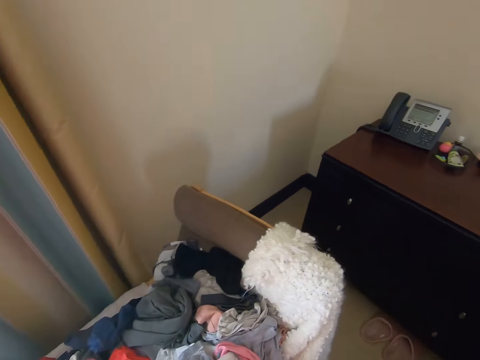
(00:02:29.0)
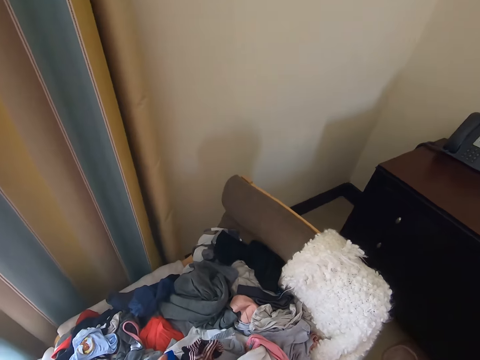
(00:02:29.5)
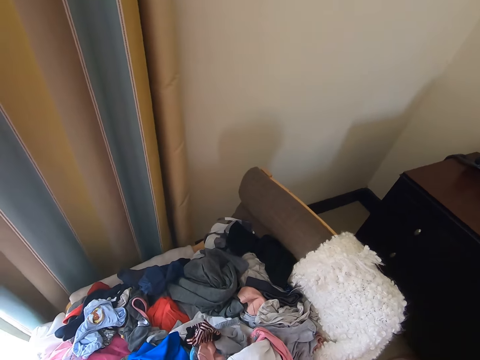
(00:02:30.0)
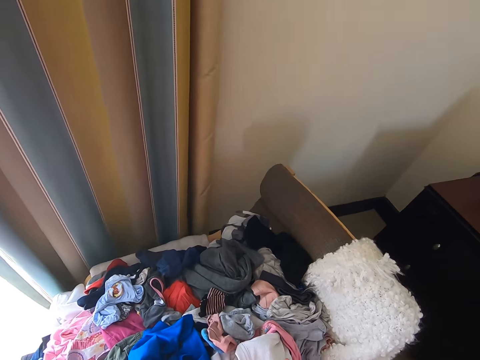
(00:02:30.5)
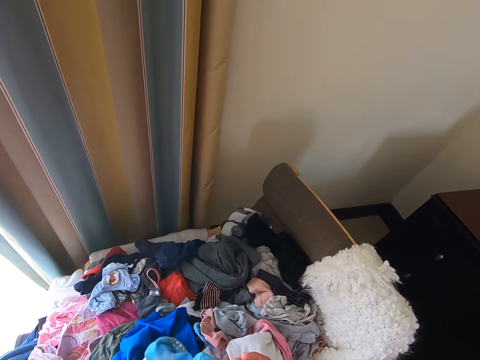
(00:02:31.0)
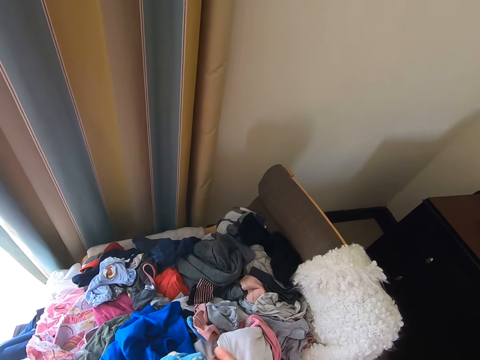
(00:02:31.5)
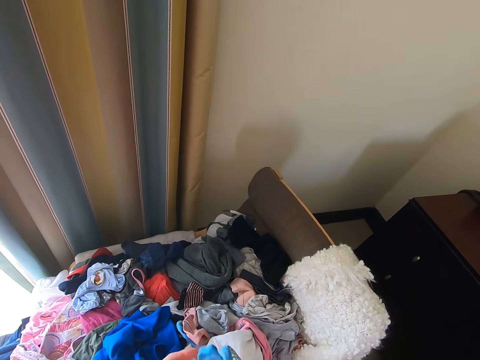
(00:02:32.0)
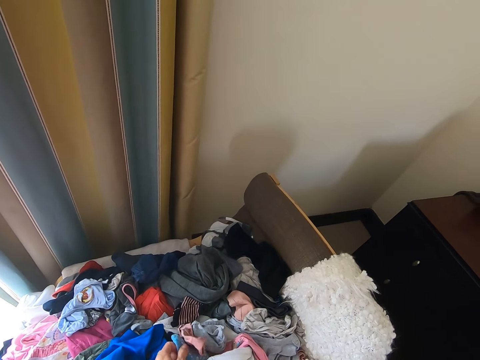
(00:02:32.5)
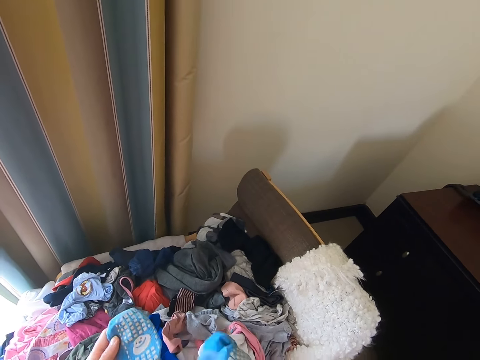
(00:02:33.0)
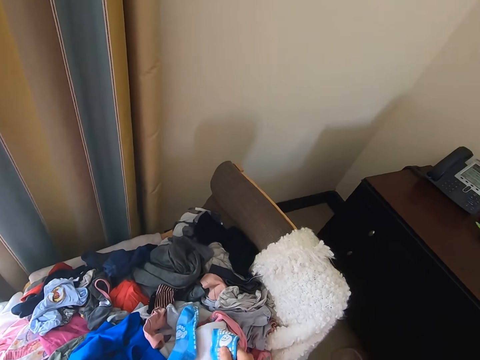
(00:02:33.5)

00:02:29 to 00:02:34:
The camera wearer turns around. They pick up the piece of cloth on the chair.

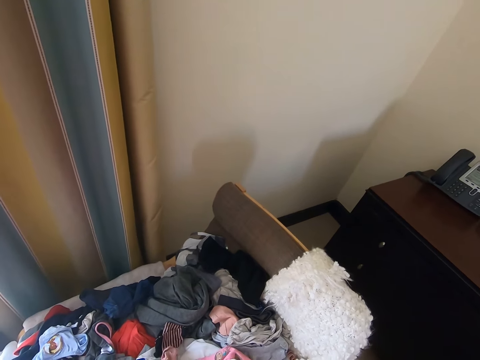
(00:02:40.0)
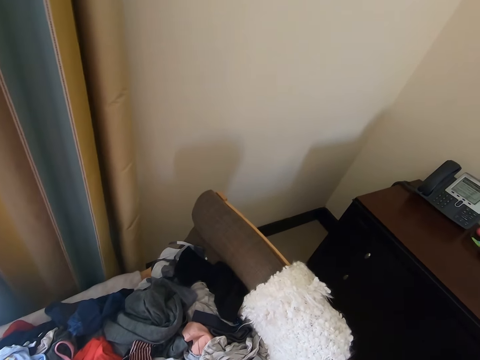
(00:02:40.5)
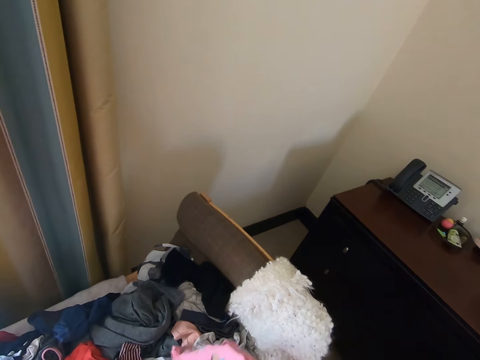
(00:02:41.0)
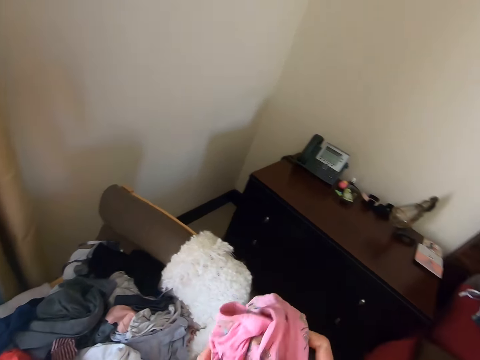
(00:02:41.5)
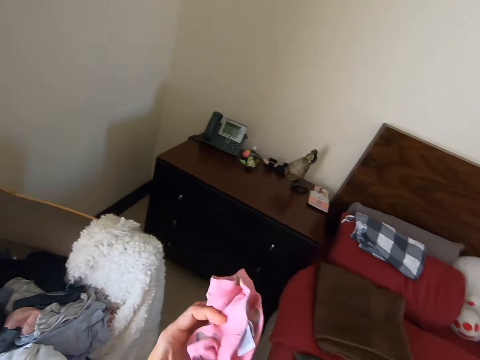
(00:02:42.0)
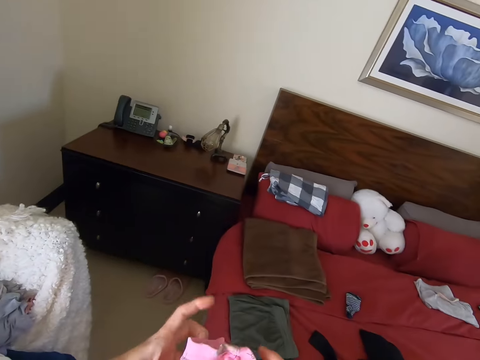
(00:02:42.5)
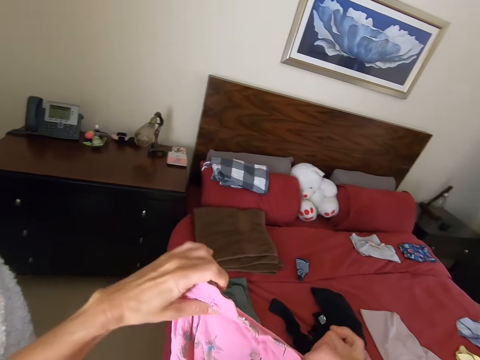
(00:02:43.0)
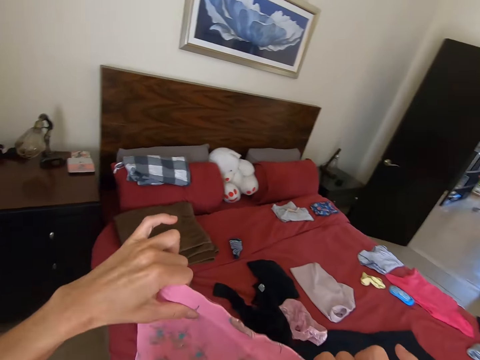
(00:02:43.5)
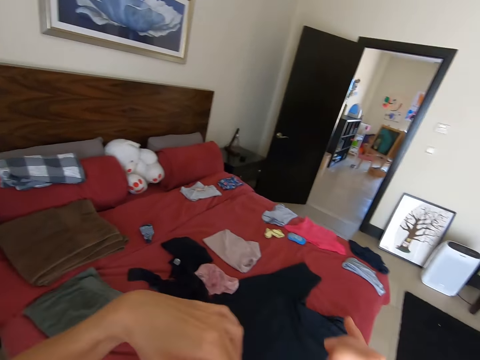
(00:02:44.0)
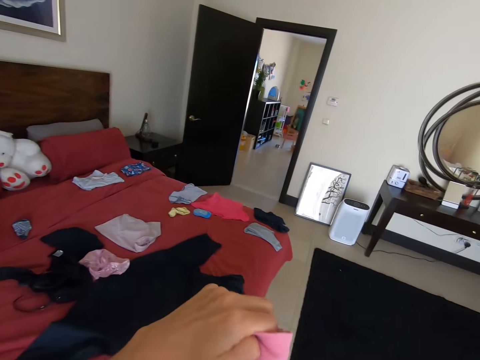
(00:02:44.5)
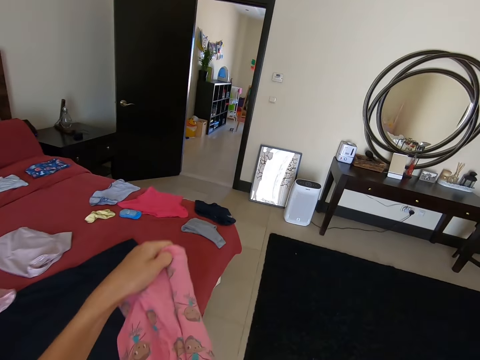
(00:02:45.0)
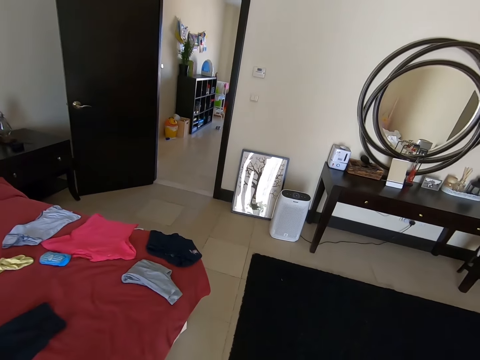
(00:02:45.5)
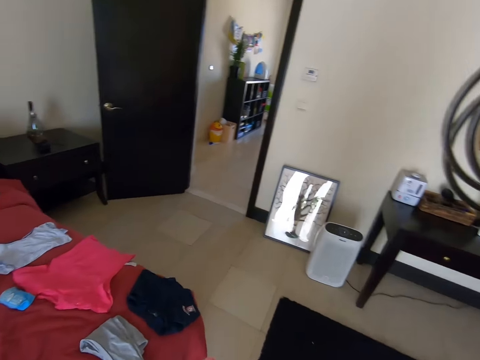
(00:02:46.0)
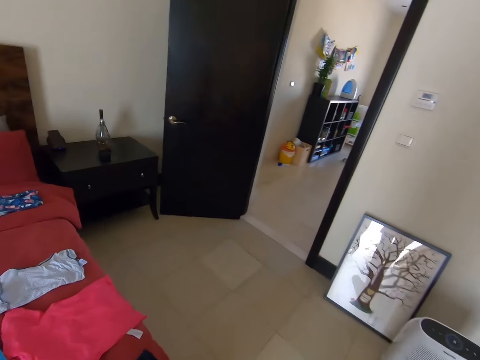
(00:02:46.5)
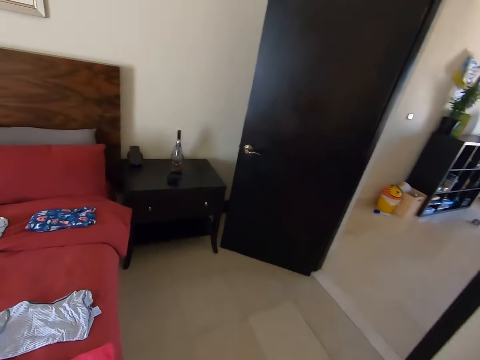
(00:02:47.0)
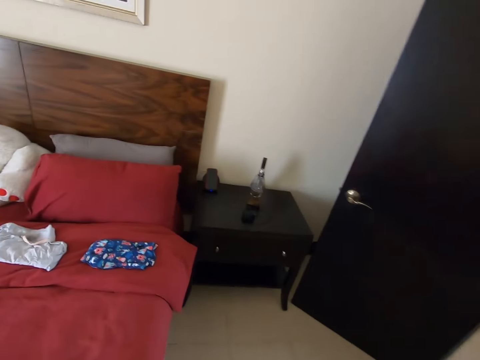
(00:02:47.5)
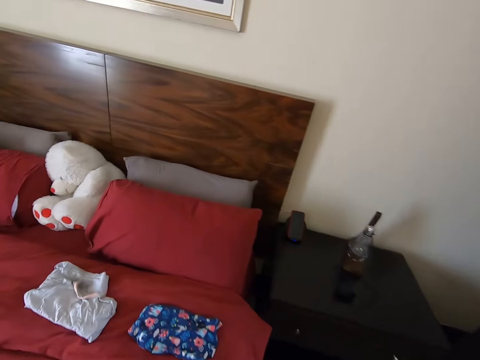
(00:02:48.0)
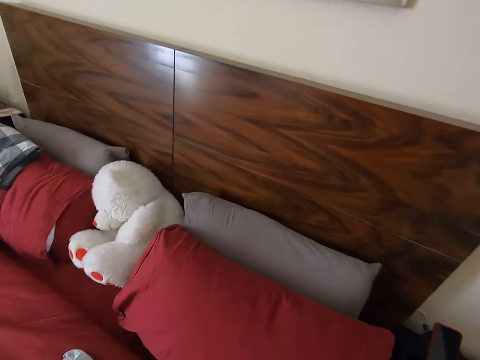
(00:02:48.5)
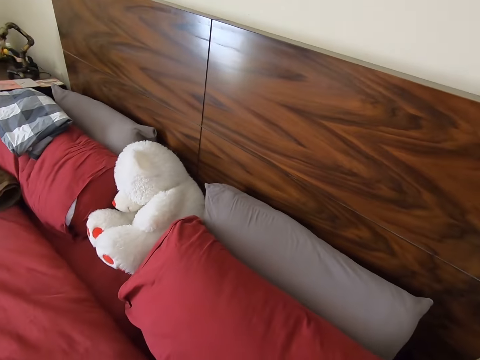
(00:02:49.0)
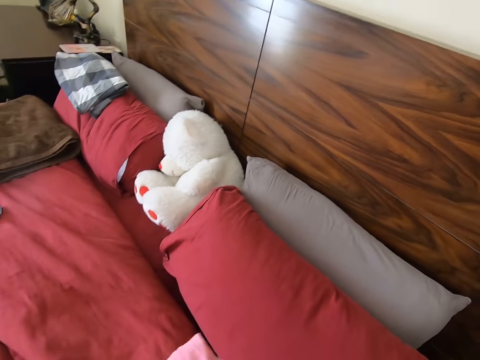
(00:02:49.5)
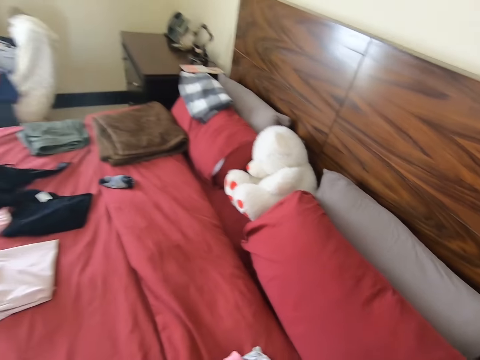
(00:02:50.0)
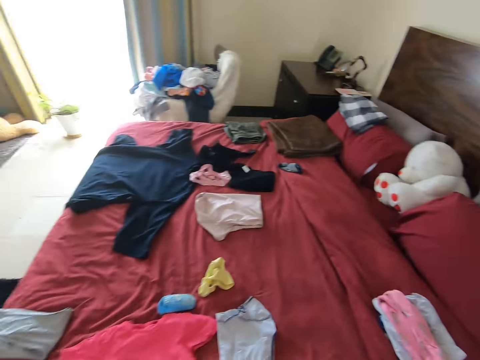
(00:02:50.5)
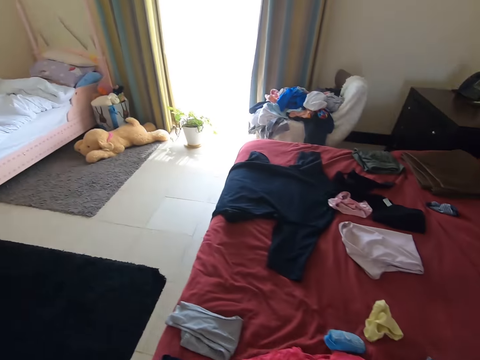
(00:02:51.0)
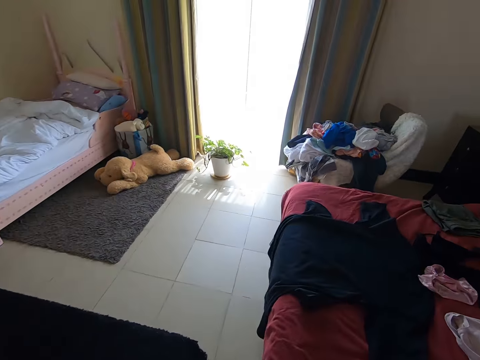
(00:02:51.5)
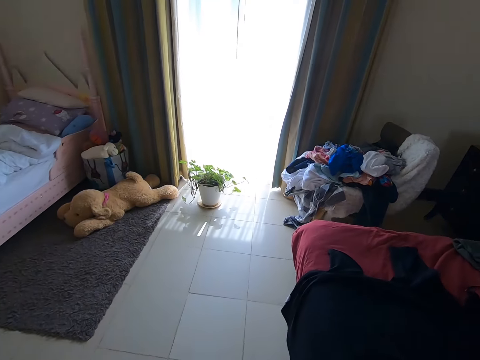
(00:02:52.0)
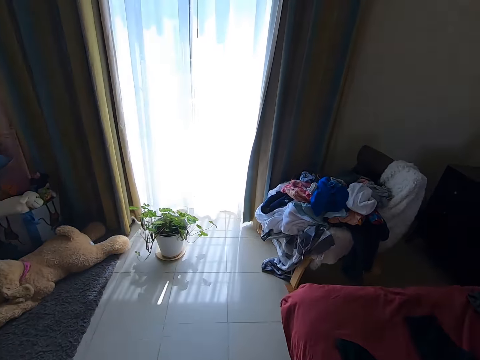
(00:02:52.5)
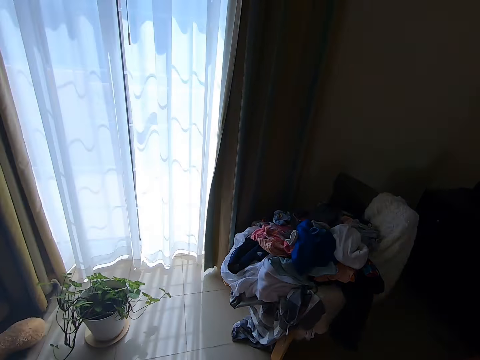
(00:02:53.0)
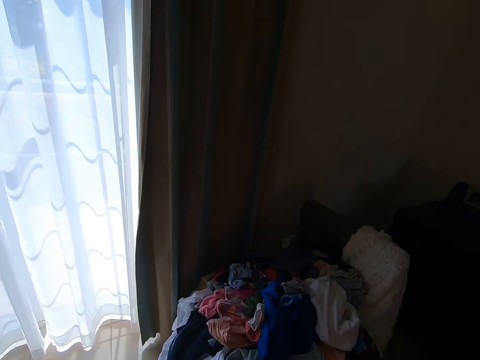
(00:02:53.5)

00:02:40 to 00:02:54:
The camera wearer picks up a cloth on the chair. She turns around. She folds the piece of cloth with her hands. She walks on the floor. She puts the piece of cloth on the bed. She walks on the floor. She turns around.

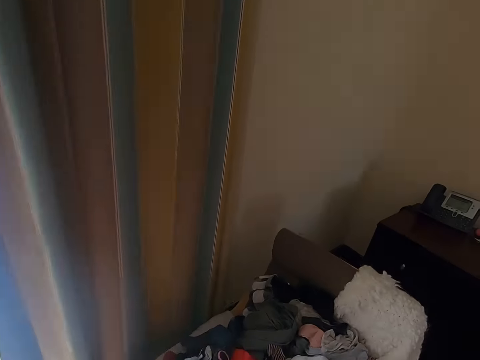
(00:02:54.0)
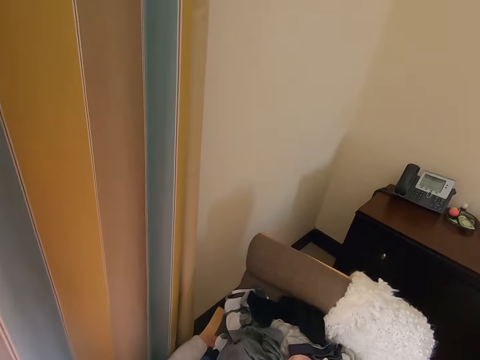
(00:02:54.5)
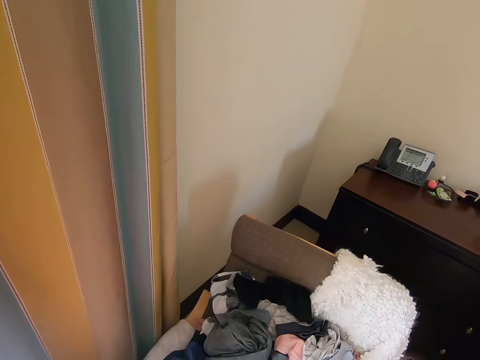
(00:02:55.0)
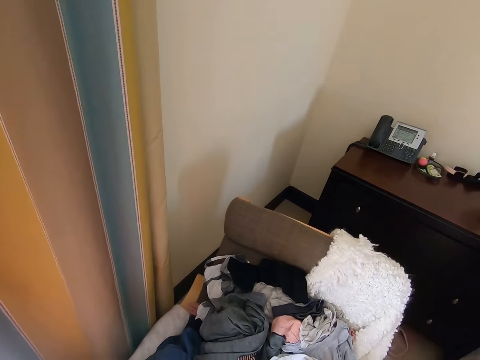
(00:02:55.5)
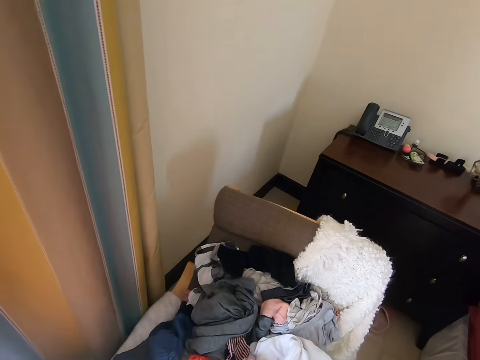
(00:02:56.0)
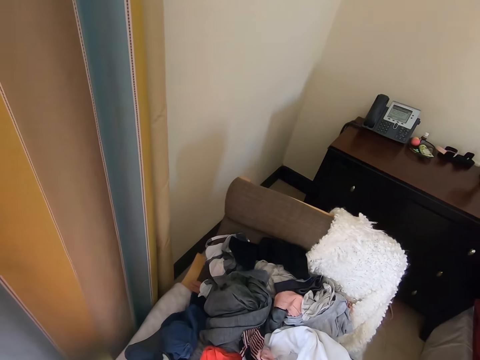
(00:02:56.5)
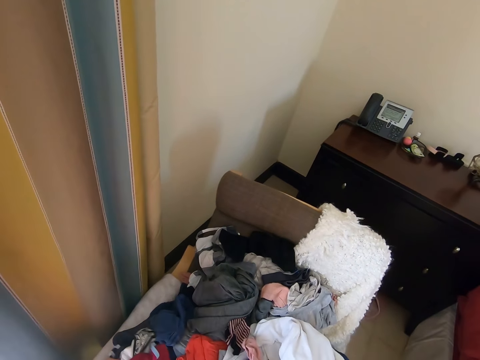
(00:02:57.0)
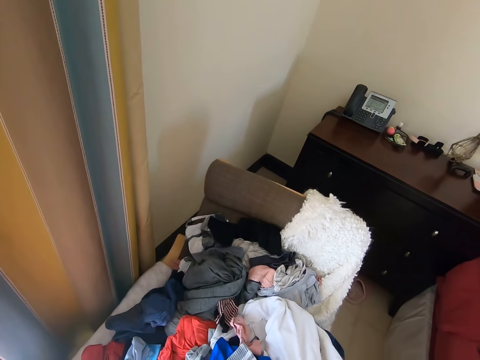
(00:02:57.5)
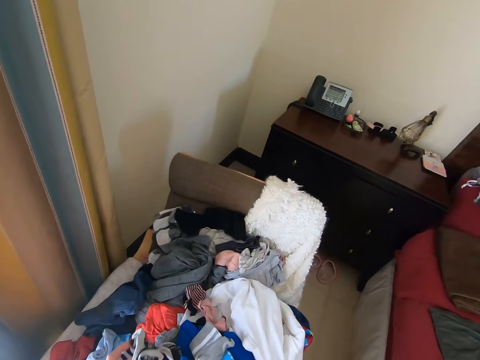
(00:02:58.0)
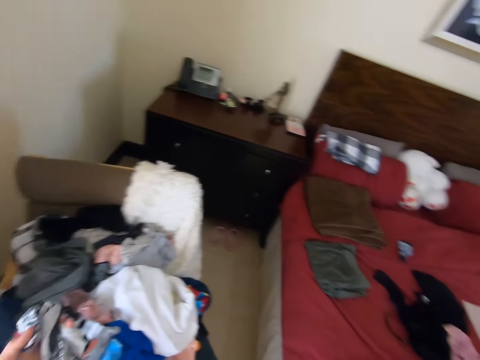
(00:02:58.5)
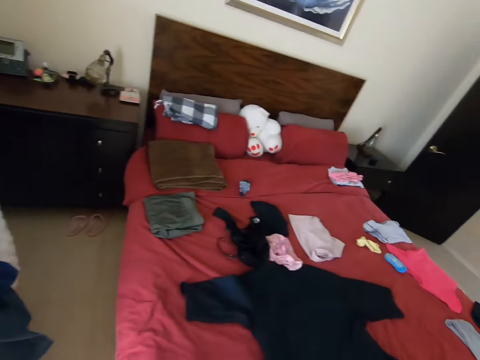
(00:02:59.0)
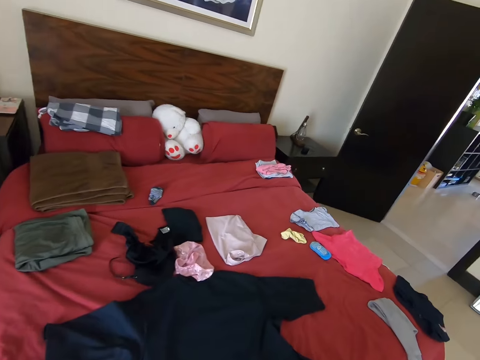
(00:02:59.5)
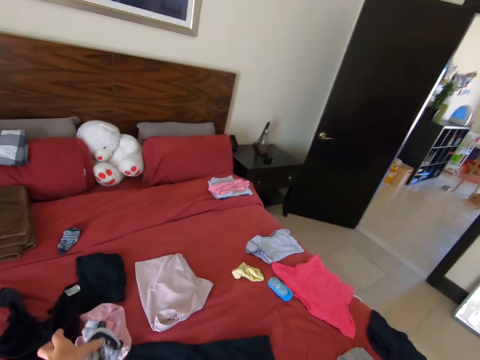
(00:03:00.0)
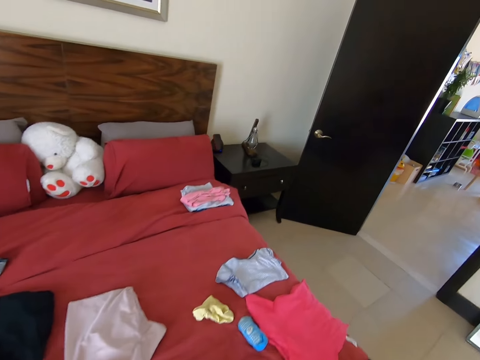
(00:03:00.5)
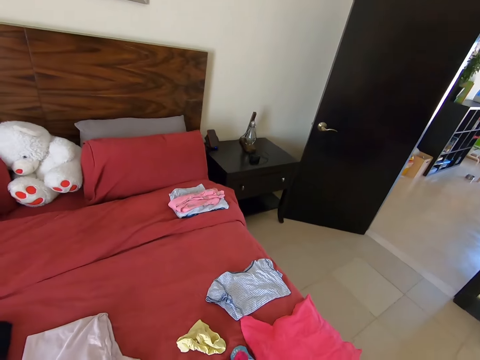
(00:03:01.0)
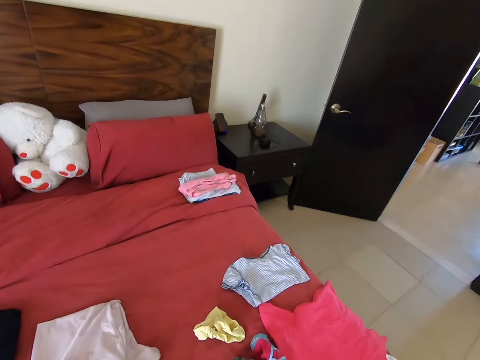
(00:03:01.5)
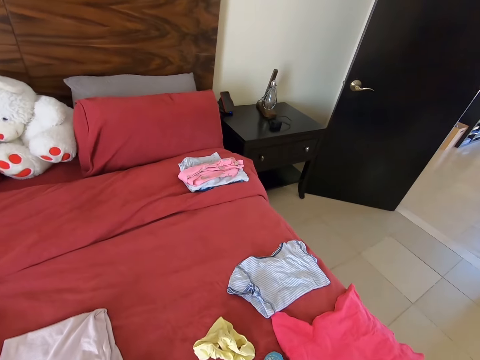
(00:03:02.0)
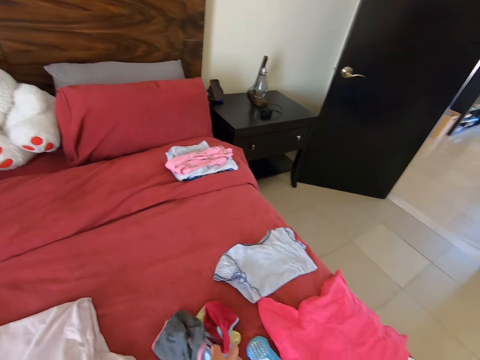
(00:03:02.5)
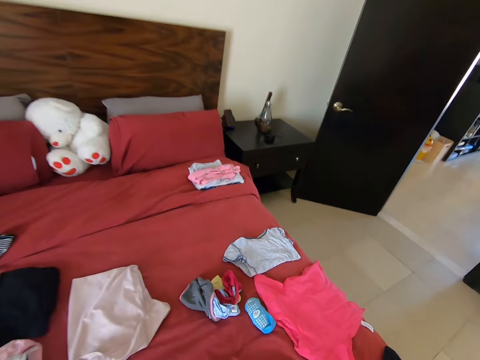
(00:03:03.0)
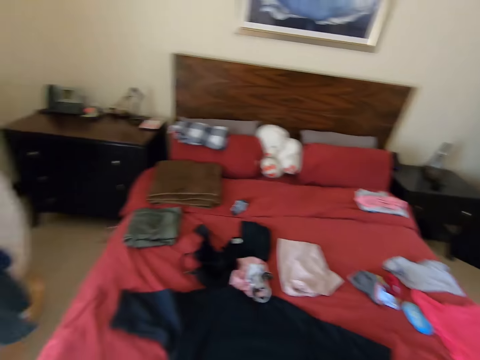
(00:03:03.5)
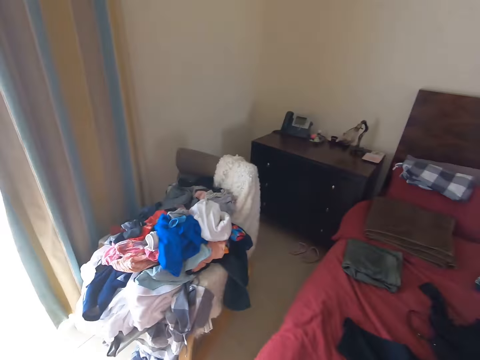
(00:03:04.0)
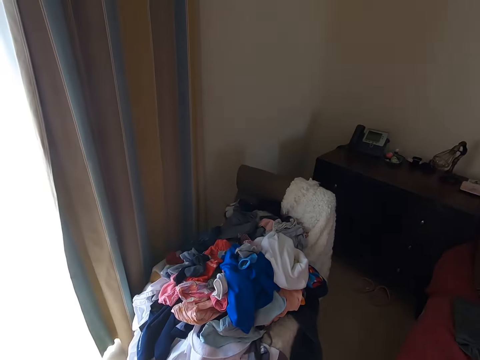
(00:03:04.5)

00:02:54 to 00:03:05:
The camera wearer picks the piece of cloth on the chair. They turn around. They put the pieces of clothes on the bed. They walk on the floor. They turn around.
